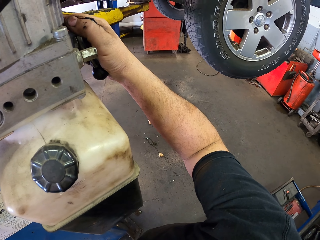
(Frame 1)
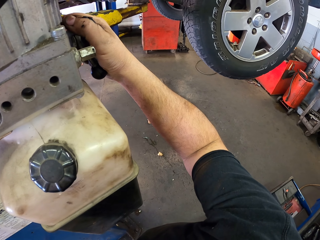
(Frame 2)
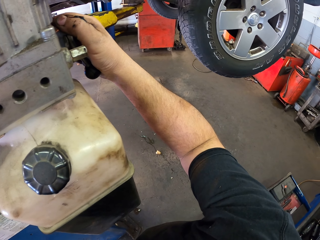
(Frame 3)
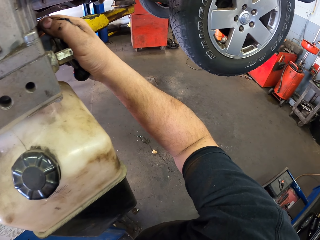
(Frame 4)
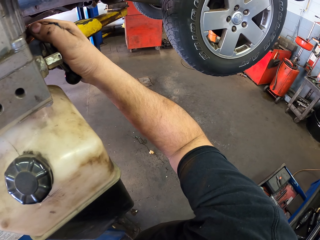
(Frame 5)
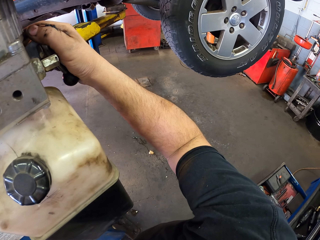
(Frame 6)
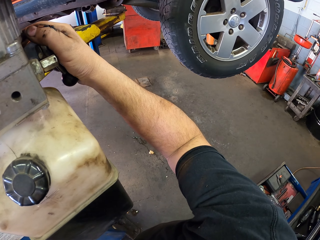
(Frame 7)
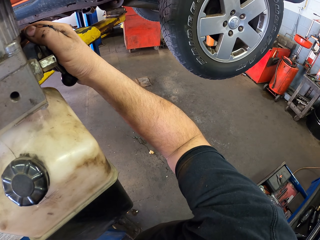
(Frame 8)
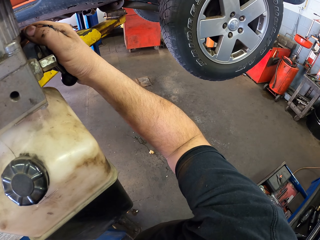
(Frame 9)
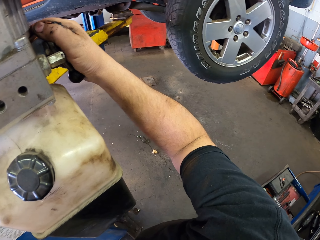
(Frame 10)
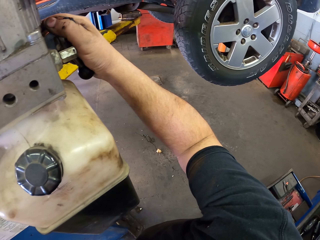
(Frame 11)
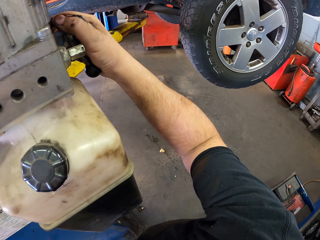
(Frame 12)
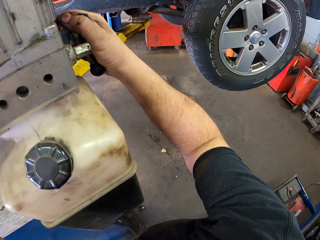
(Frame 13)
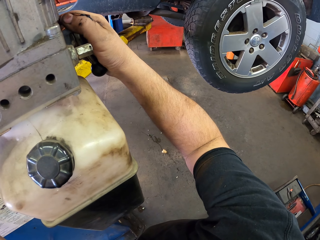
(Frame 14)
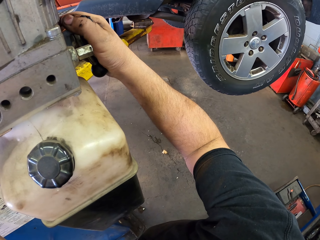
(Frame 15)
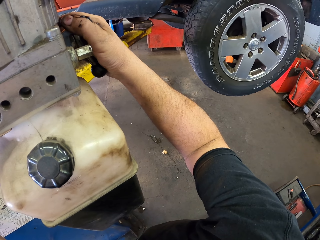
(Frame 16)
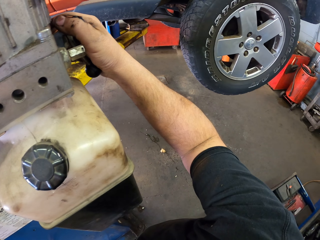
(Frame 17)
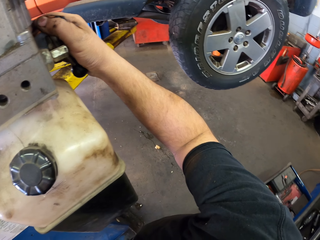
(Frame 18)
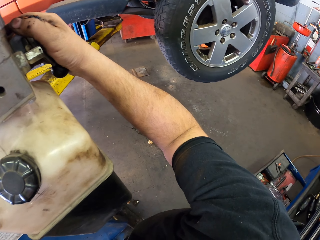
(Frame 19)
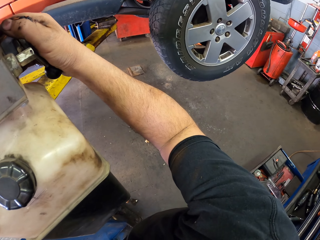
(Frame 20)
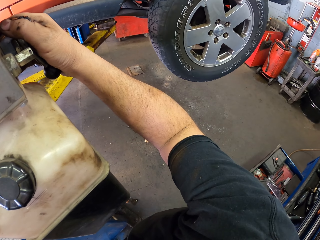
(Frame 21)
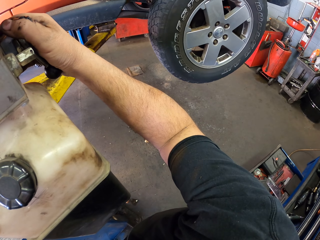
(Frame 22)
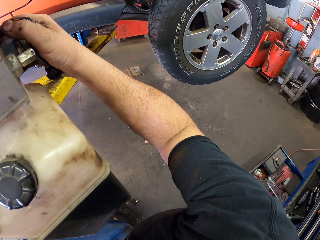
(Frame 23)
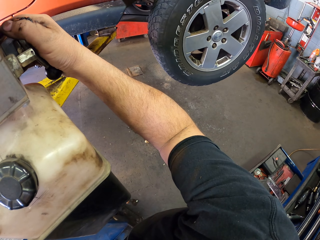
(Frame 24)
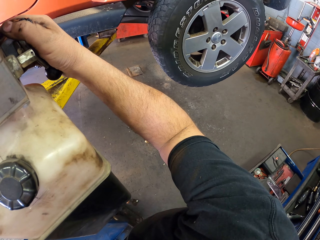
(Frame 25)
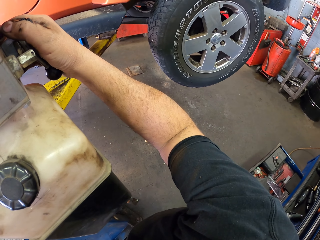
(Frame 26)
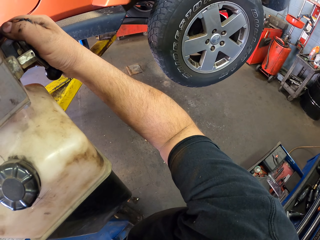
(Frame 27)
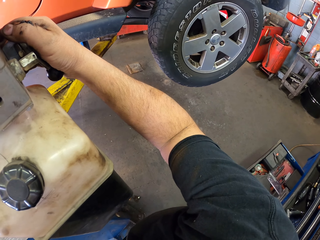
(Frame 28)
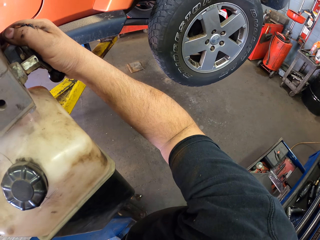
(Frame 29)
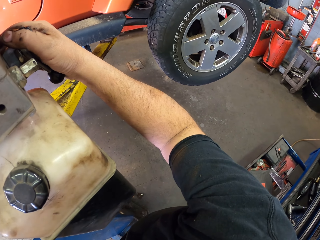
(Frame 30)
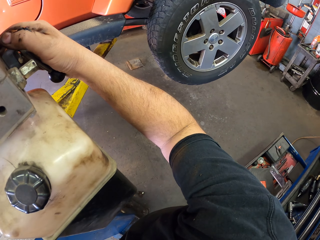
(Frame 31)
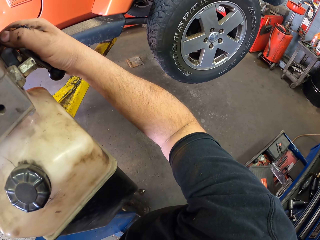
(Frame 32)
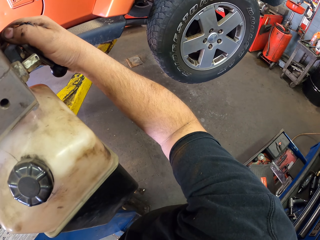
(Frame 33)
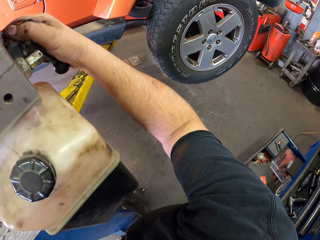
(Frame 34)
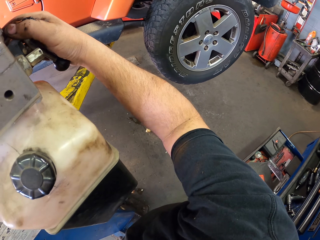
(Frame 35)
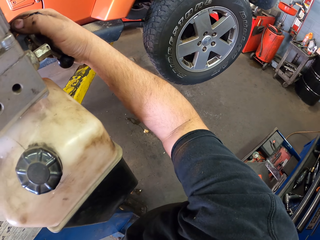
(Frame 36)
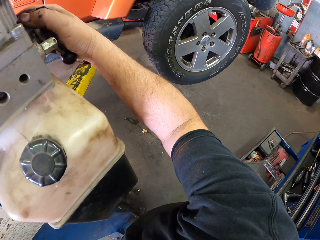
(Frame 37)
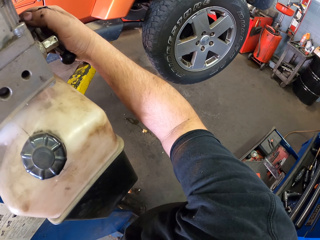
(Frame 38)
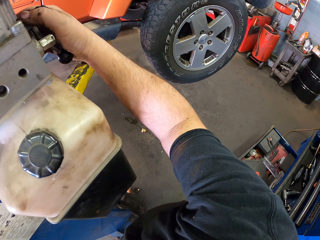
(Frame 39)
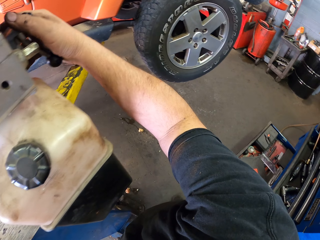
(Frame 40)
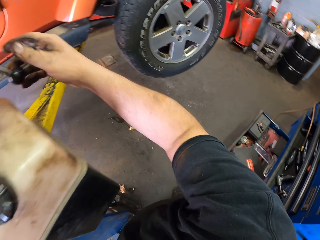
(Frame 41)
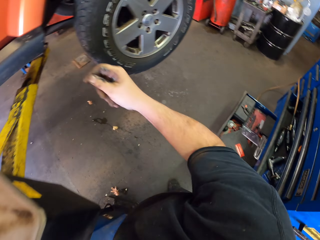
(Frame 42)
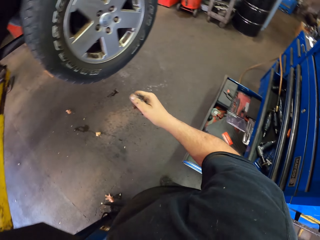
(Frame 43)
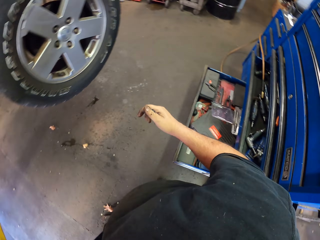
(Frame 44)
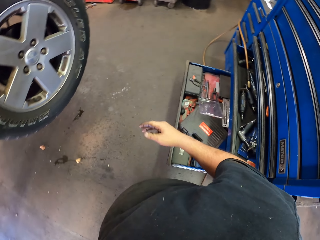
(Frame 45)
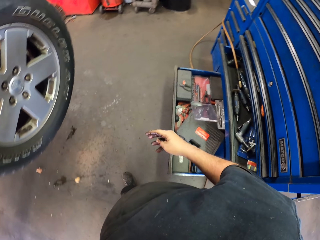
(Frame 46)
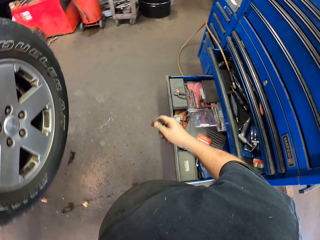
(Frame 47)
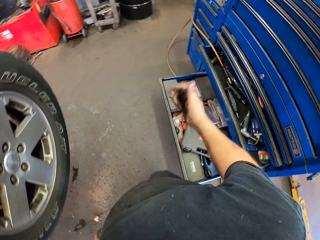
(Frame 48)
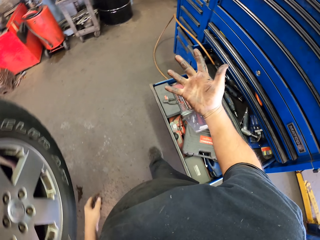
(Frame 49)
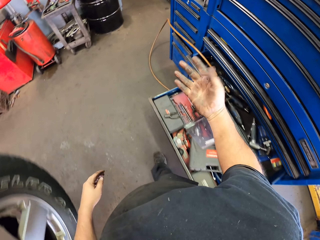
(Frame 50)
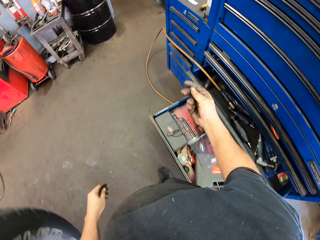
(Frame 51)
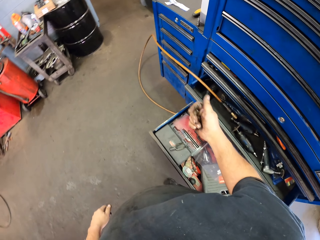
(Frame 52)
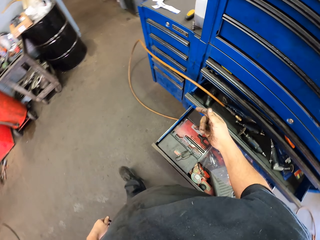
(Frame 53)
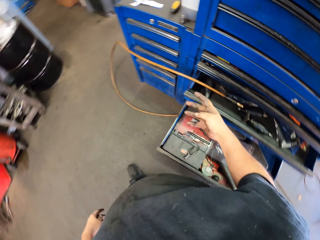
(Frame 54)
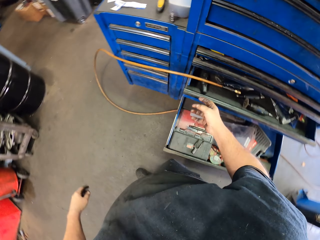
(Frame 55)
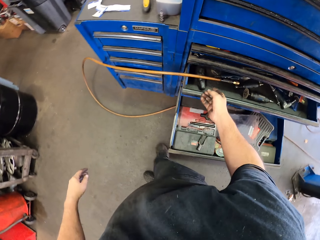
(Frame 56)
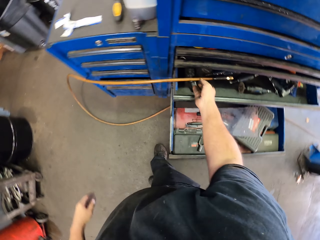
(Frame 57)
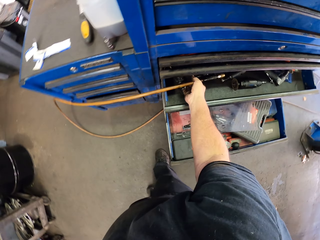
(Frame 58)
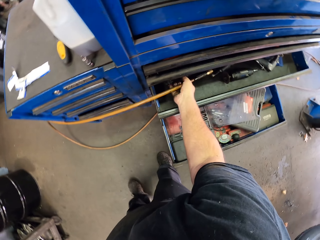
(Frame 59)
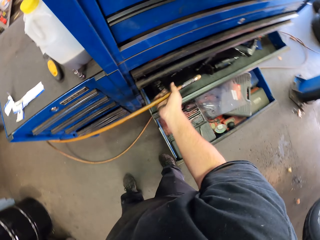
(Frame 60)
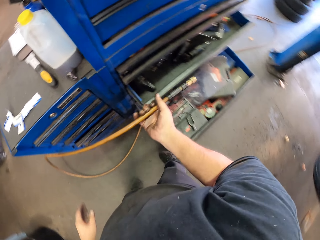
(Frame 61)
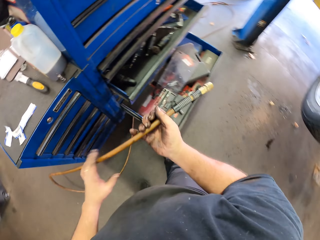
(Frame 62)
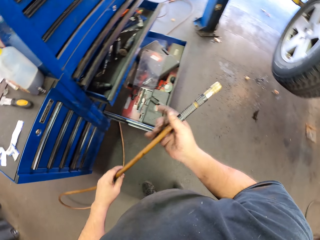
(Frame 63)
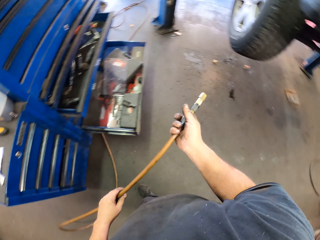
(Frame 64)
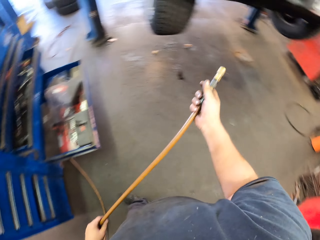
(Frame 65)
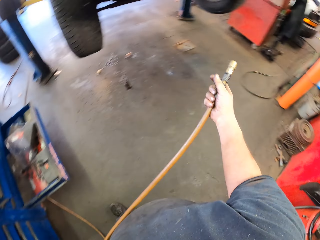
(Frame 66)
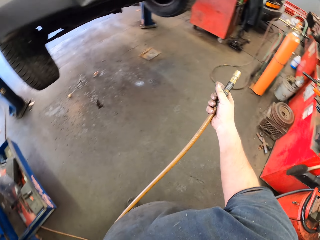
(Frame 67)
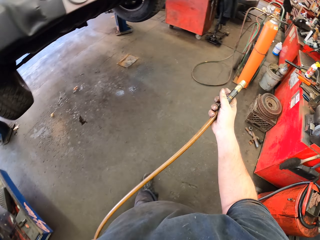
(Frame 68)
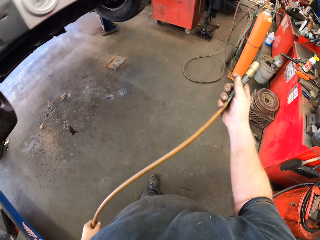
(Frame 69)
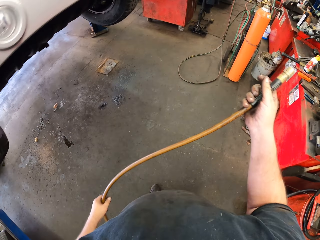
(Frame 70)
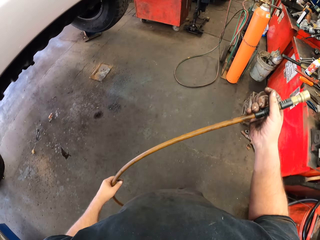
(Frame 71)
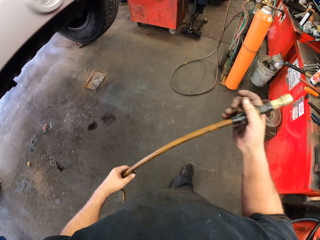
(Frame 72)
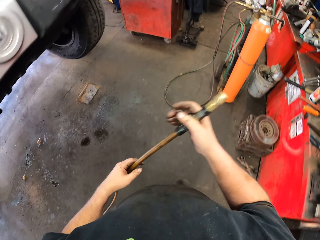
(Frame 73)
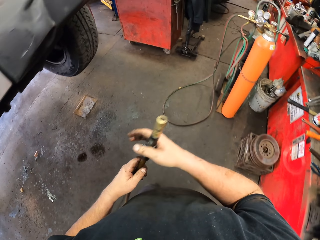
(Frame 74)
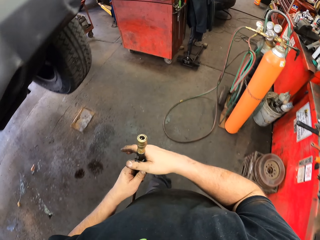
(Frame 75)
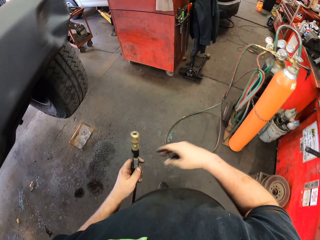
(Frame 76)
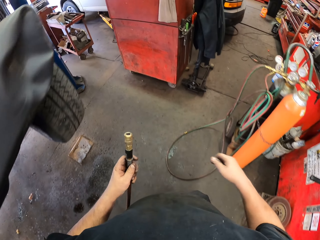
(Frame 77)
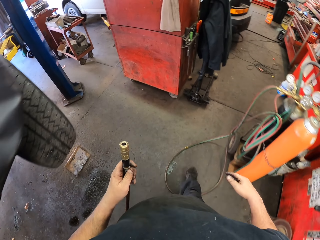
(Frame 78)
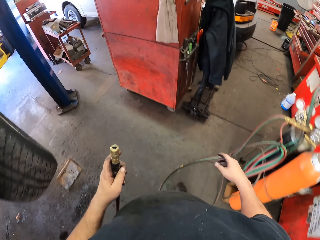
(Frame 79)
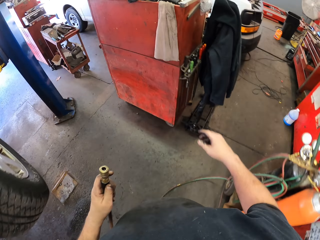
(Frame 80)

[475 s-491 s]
The camera wearer walks around. They look at the hand. They twist fingers. They pick up a pipe. They walk around.

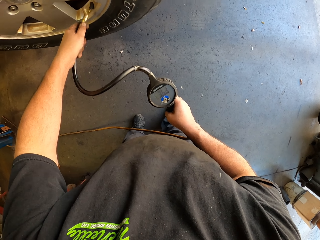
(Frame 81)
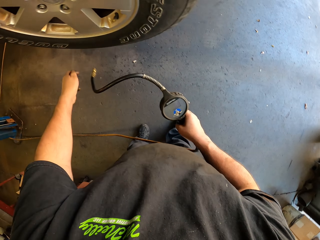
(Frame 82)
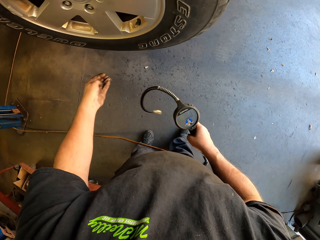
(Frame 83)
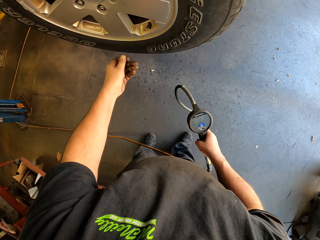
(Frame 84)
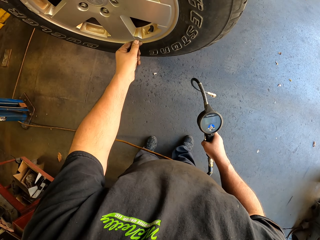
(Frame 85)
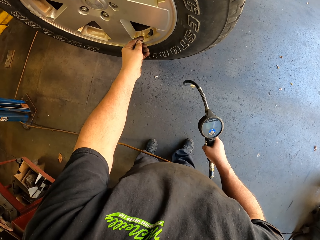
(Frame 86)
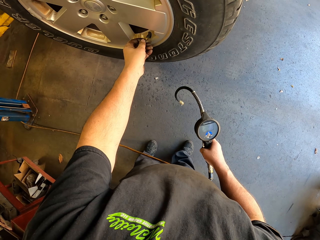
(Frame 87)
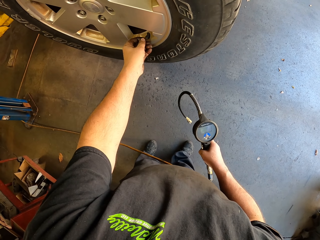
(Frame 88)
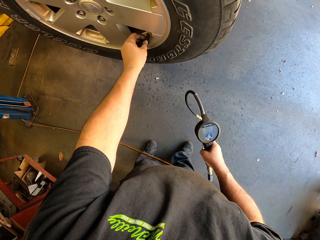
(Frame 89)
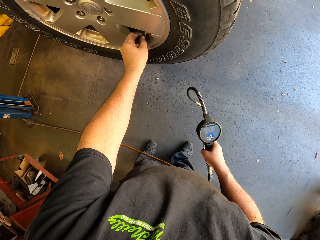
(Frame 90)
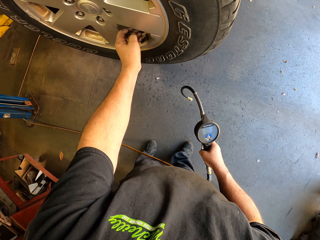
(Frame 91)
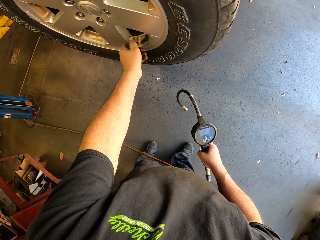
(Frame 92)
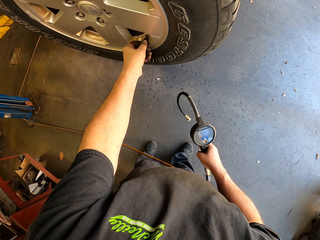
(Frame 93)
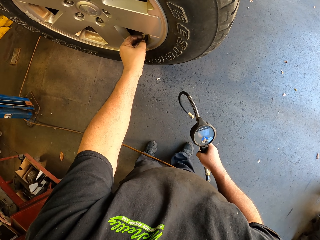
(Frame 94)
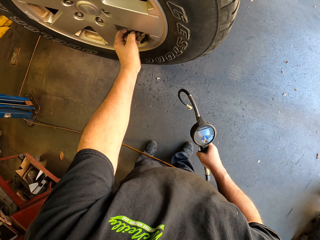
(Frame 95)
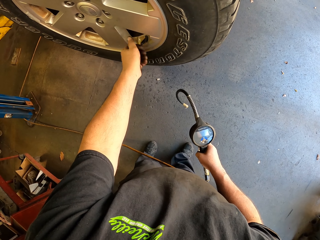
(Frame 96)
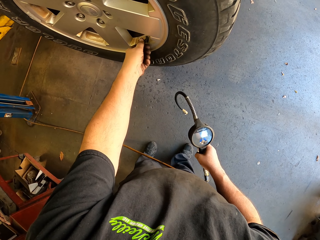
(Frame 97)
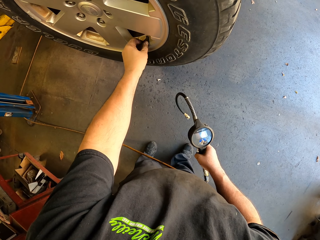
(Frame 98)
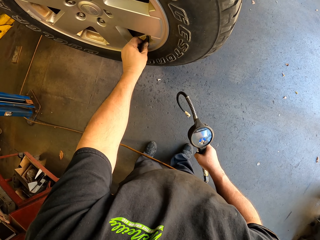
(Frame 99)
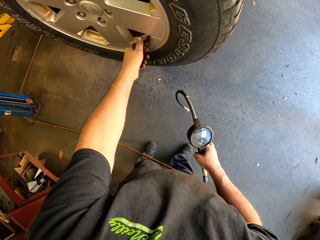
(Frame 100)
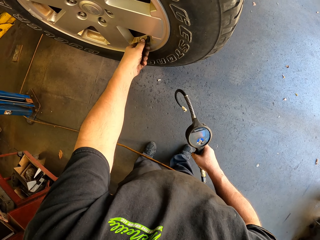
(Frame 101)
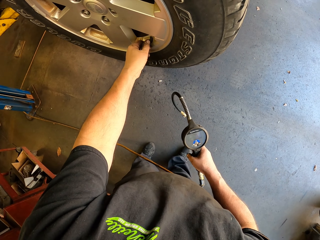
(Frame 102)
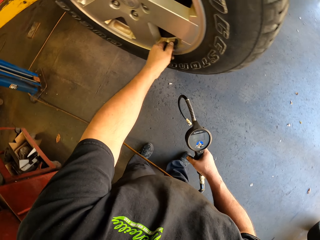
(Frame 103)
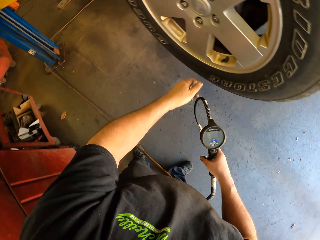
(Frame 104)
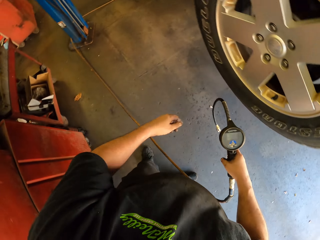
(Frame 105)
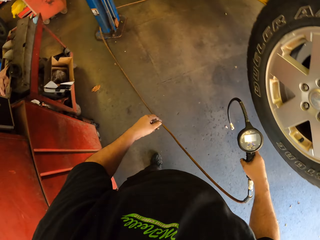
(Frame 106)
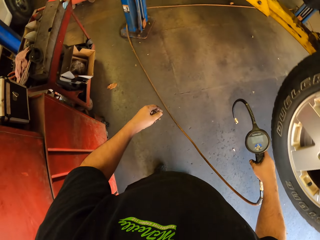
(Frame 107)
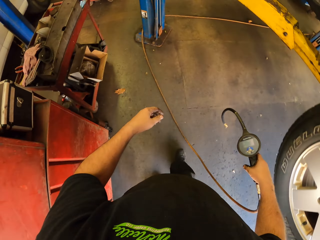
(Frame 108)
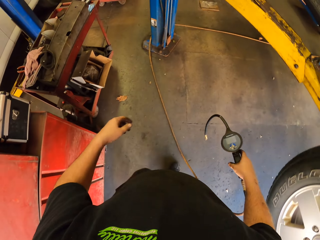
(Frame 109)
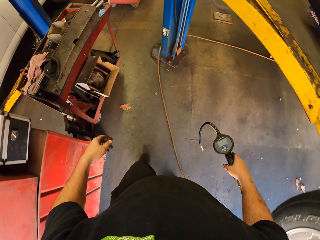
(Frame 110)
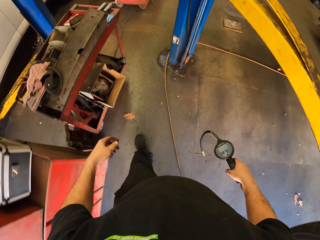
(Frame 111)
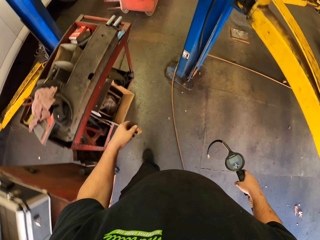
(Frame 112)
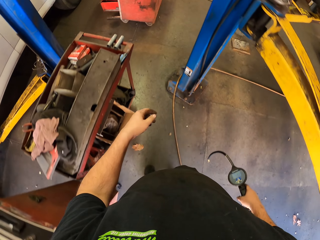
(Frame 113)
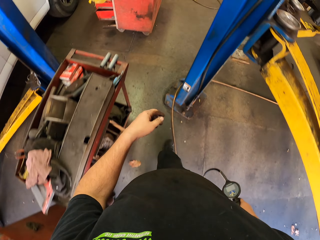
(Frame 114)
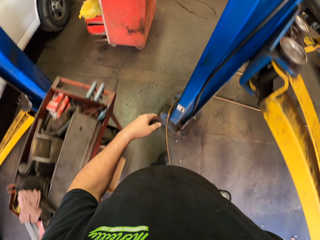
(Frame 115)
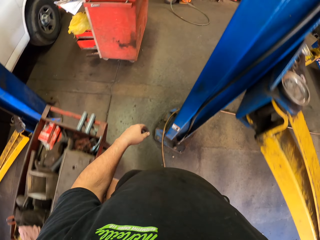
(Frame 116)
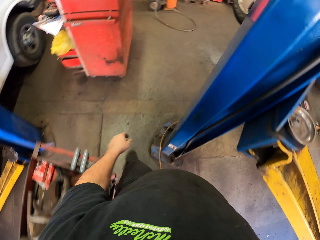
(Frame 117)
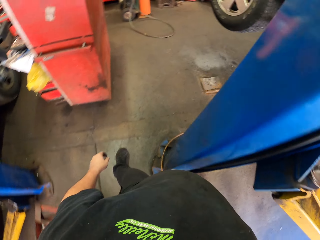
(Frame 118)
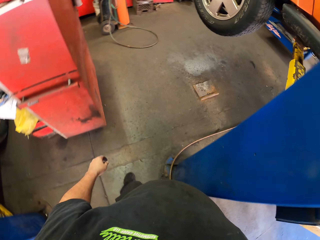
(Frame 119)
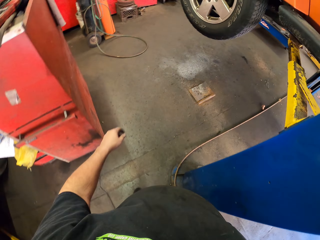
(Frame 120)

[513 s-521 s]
The camera wearer puts a valve cap back. They walk around.
